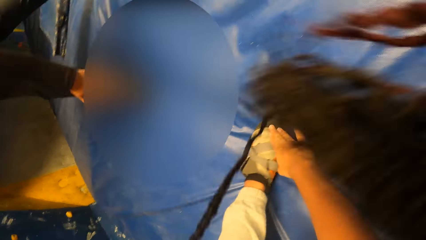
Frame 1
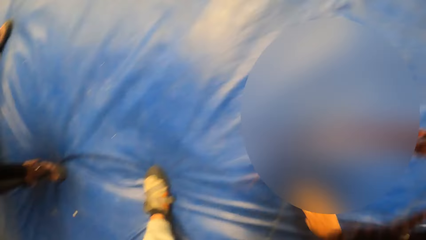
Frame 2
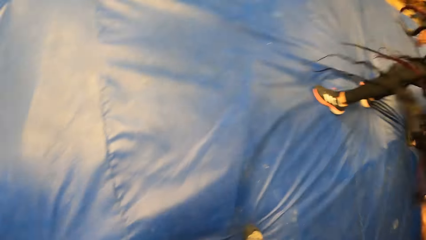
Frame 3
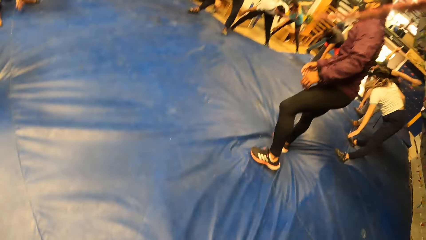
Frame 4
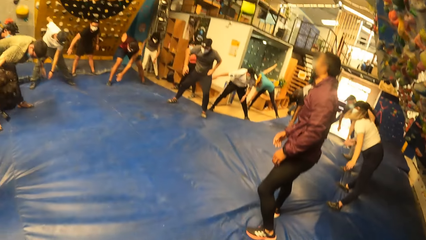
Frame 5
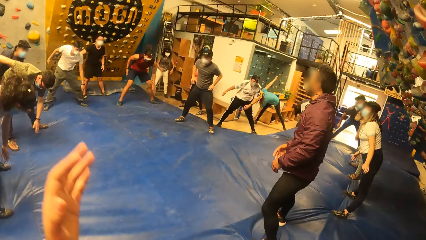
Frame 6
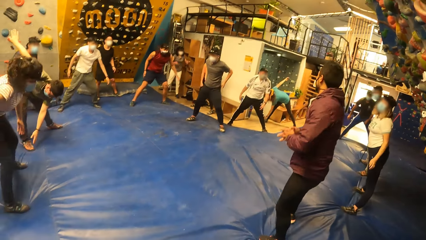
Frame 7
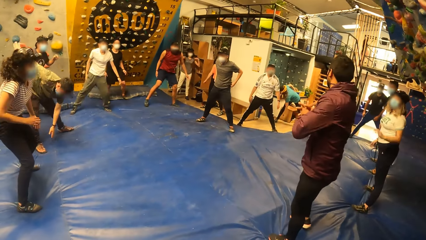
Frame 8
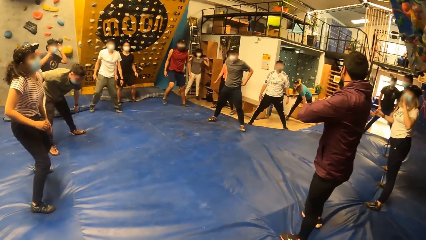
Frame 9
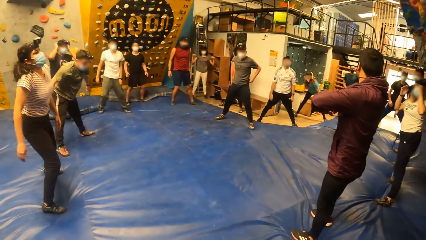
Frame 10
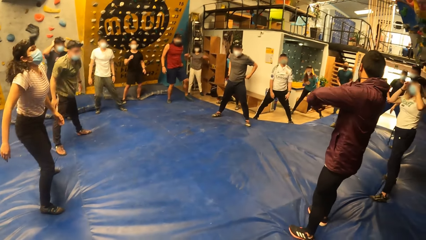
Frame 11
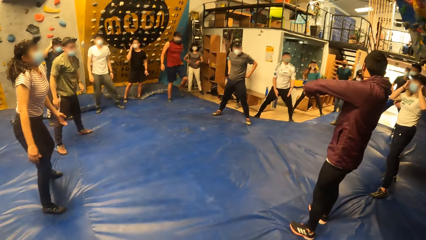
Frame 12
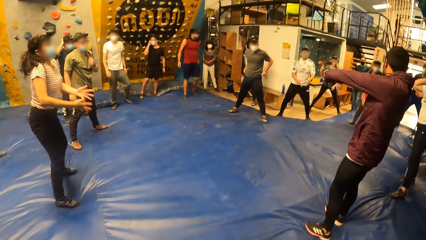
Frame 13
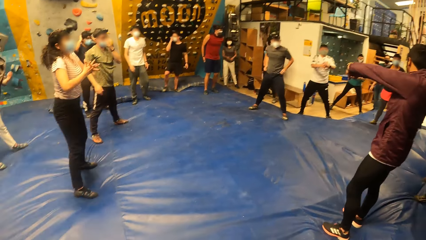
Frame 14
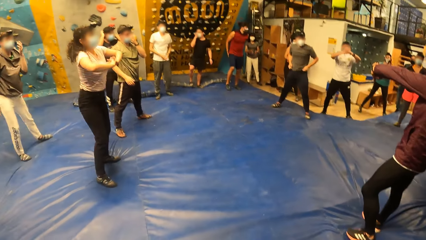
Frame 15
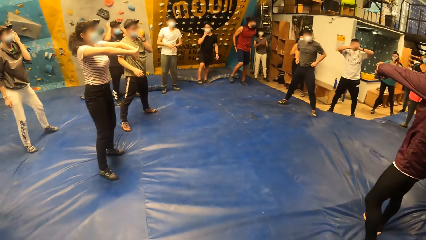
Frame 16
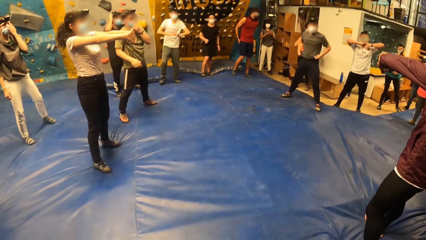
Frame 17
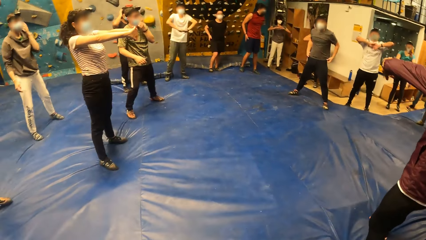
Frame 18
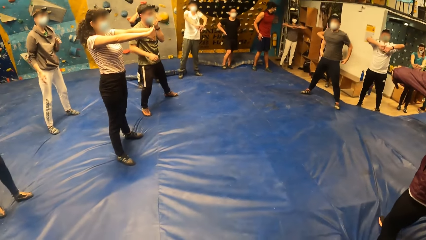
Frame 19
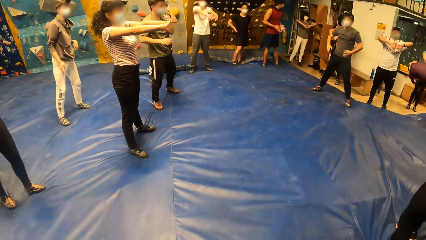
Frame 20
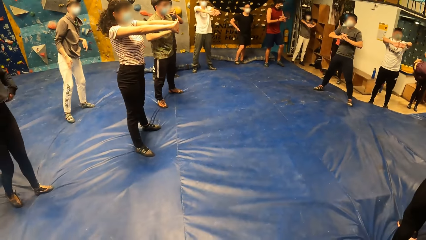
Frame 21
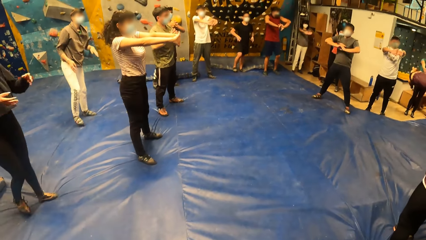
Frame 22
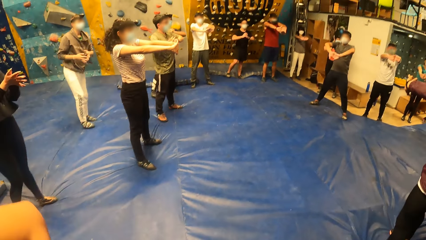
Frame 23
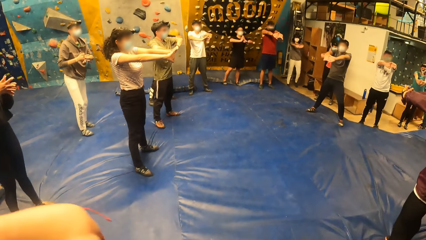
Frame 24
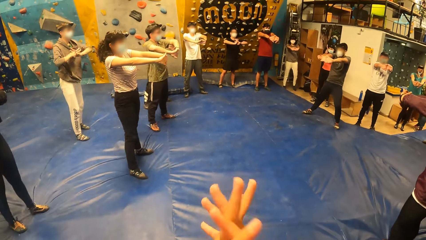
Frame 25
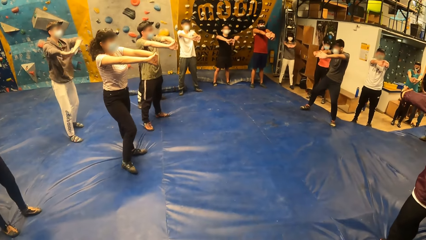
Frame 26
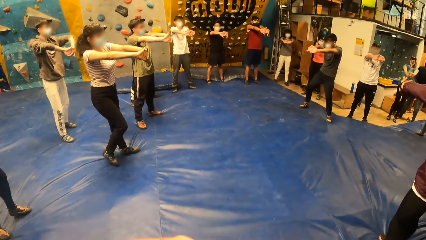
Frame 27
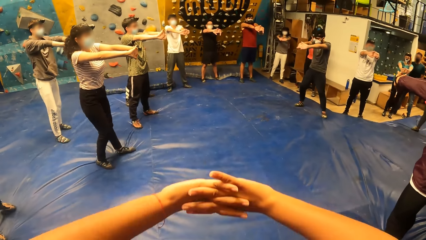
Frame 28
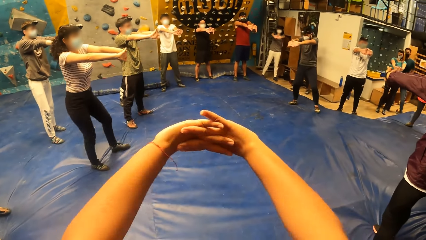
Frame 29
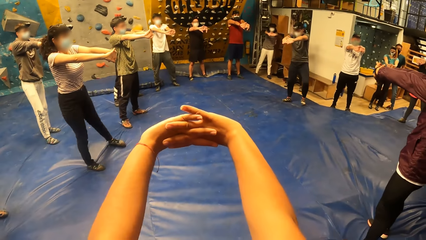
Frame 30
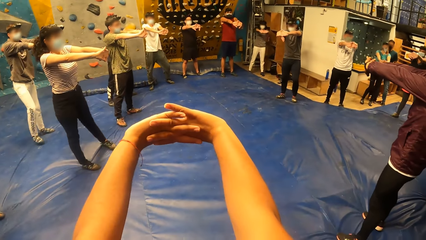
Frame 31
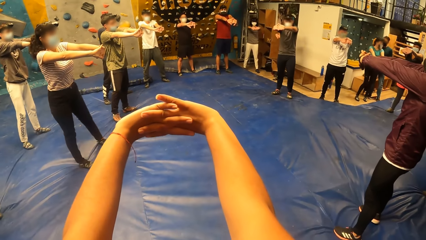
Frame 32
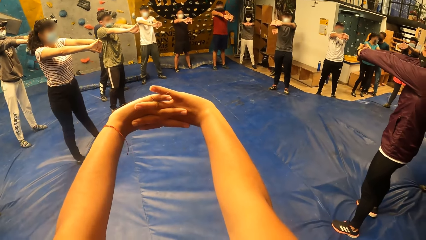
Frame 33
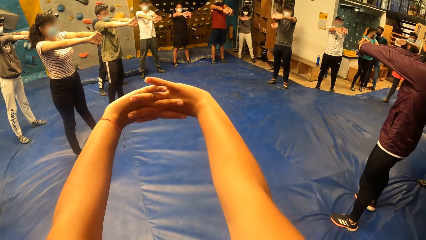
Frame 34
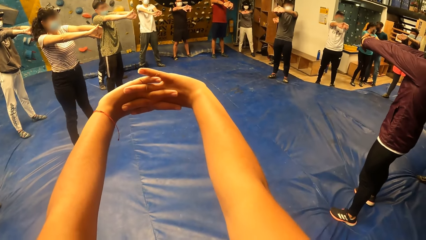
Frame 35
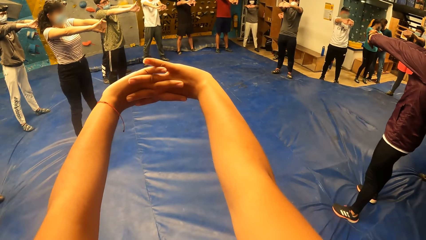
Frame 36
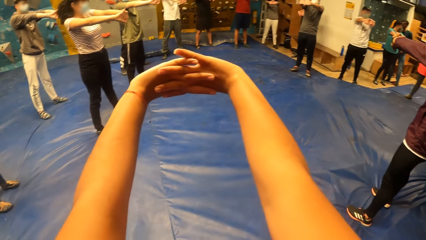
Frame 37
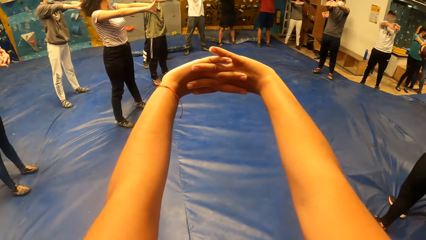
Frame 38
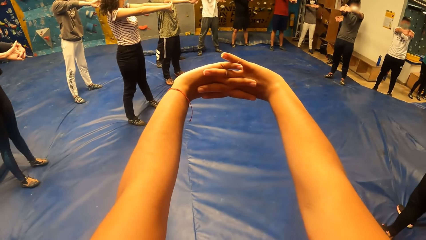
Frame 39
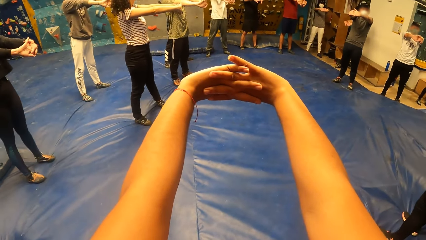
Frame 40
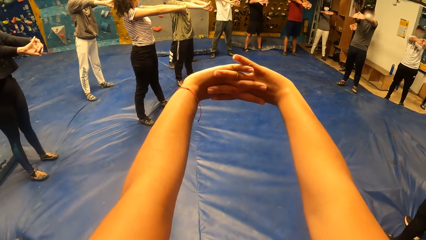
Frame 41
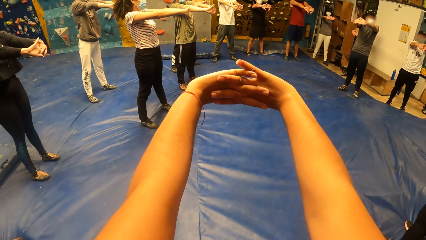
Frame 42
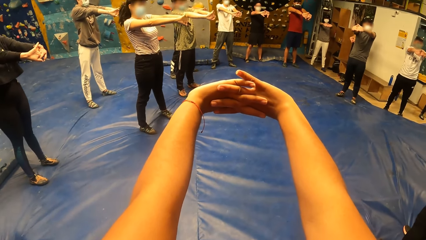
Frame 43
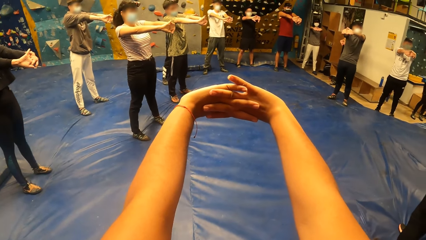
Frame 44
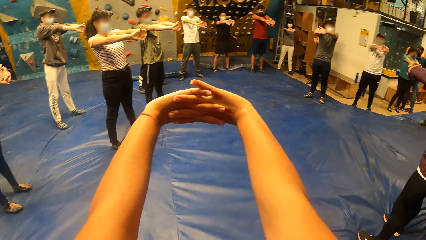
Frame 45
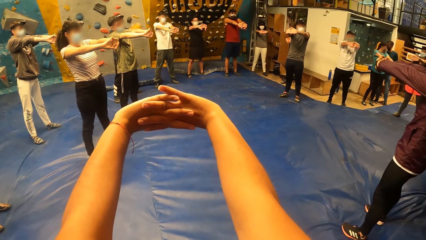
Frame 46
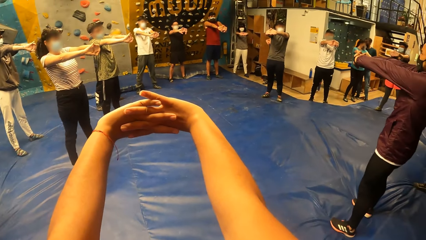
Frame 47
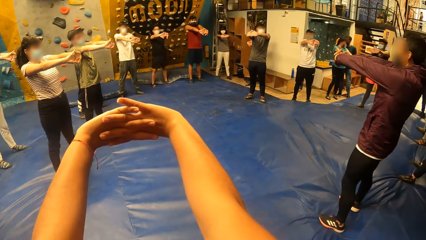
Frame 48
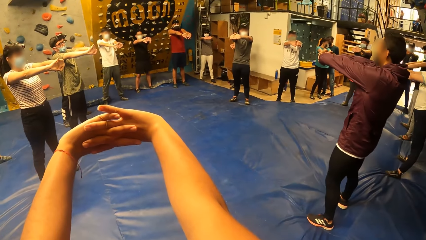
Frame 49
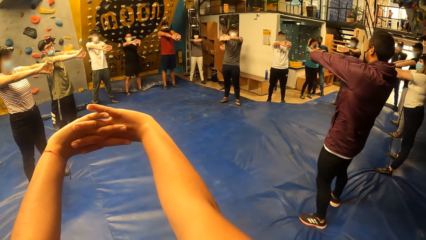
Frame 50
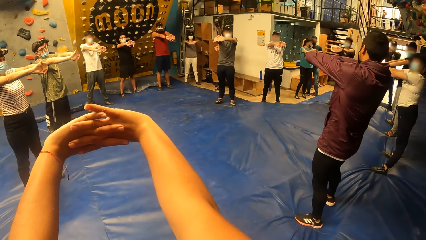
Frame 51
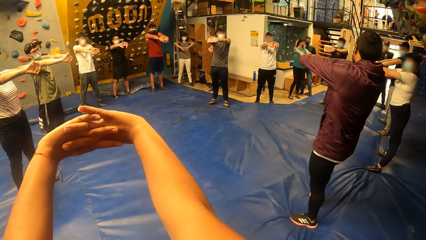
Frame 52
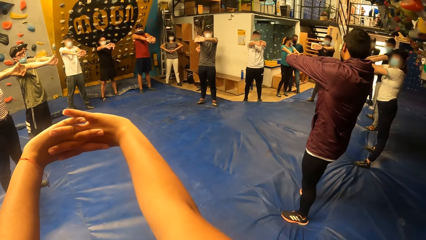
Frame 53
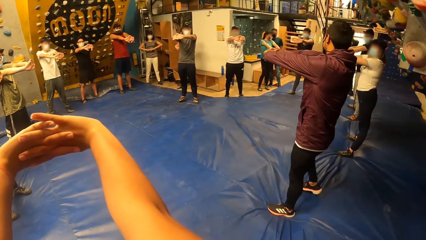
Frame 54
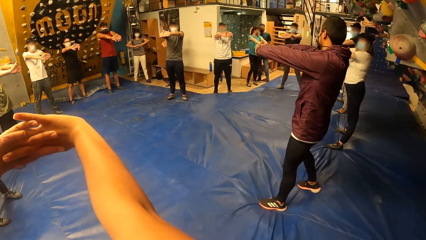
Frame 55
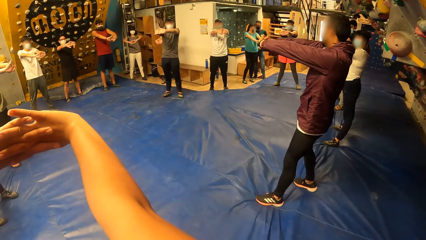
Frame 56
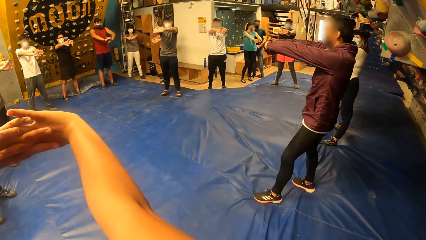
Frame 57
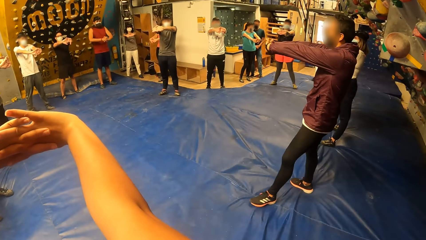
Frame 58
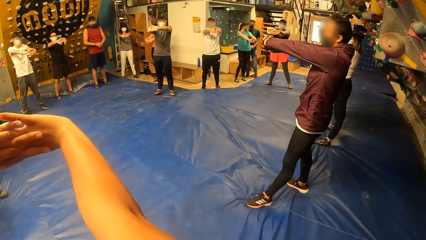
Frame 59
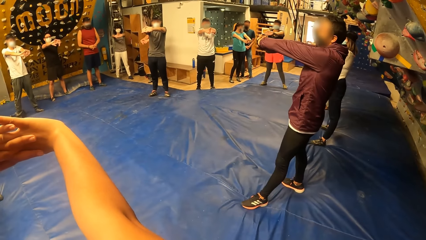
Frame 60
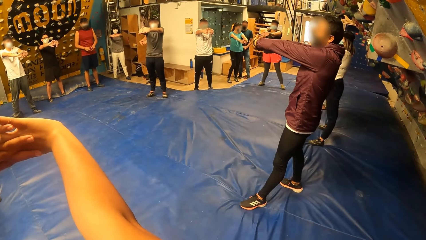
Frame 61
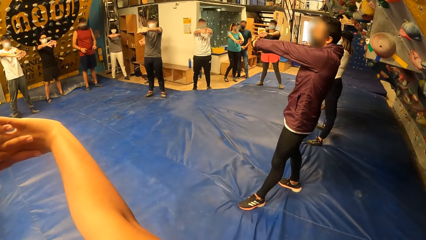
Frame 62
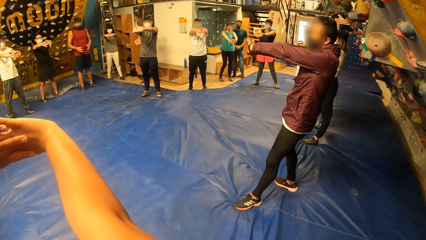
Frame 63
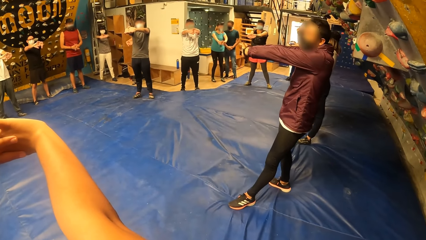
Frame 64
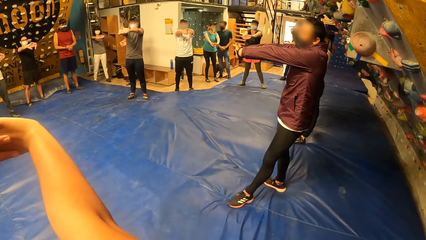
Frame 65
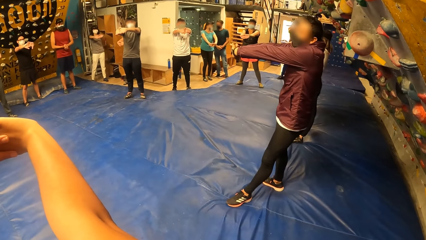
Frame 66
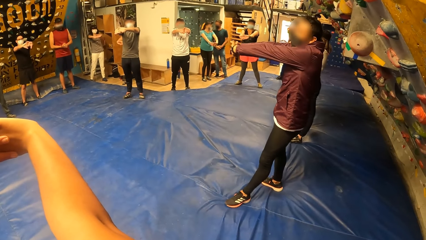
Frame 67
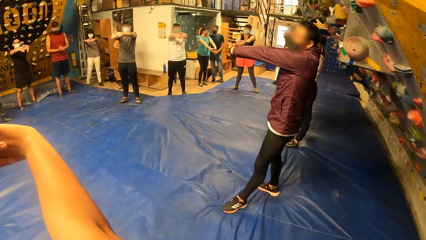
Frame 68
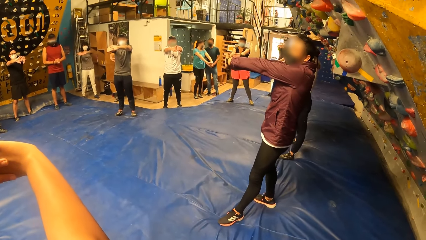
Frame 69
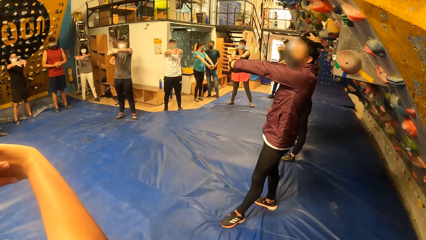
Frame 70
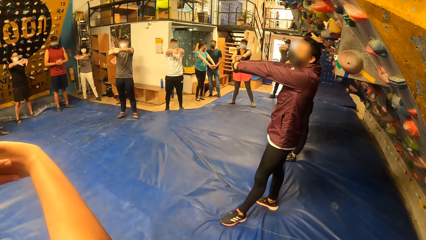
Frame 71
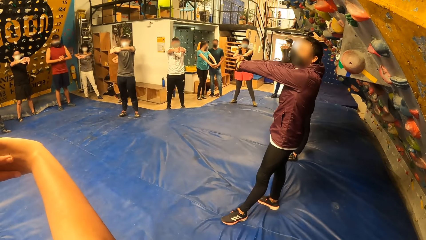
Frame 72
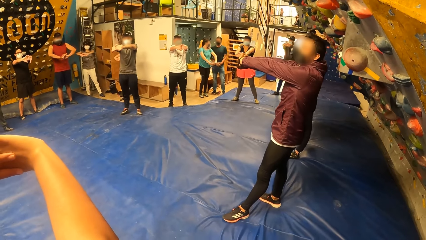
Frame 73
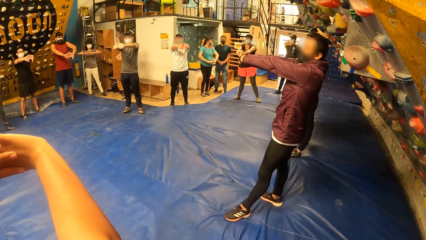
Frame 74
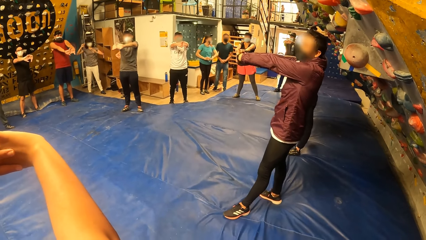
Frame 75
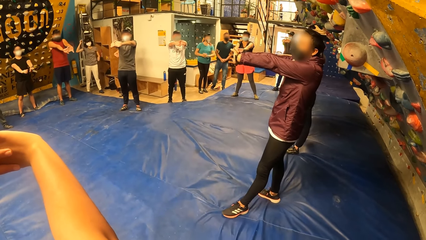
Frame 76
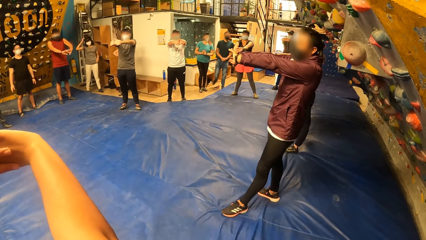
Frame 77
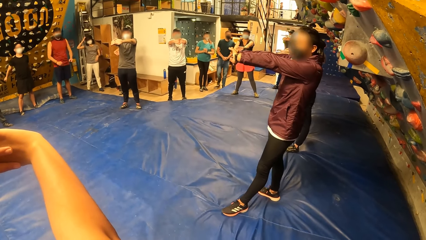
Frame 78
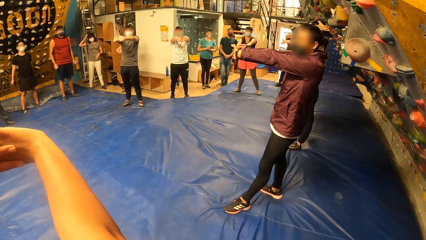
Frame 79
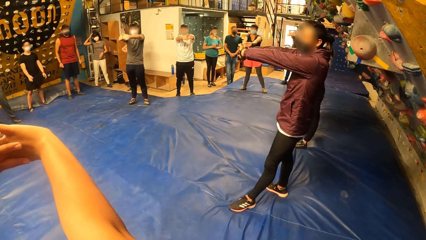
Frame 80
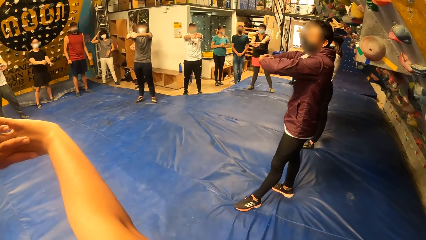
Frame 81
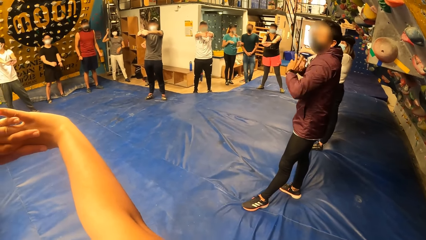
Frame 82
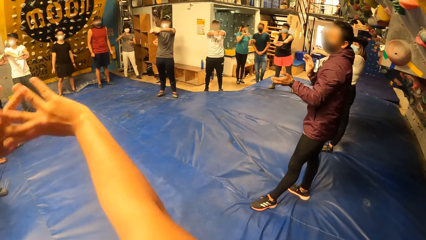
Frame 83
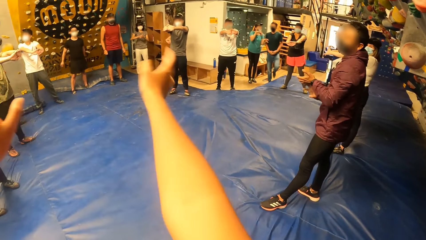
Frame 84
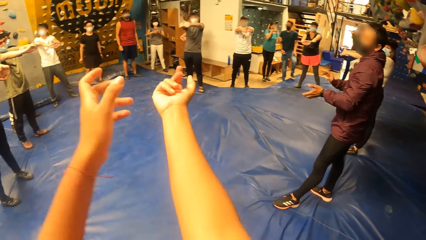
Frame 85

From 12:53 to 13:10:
The camera wearer touches the left shoes. They stand. They raise a hand. They push the hand forward. They lock the fingers together.
